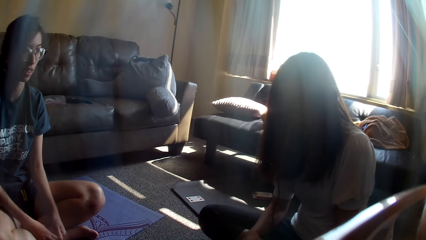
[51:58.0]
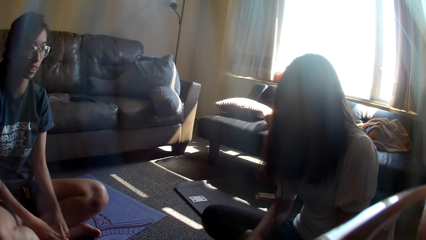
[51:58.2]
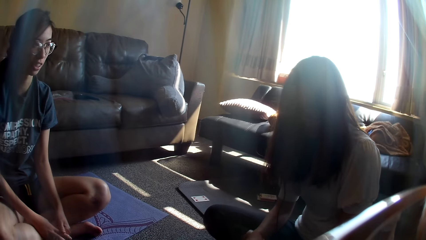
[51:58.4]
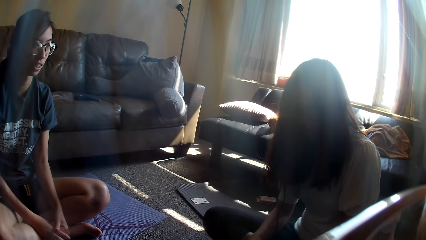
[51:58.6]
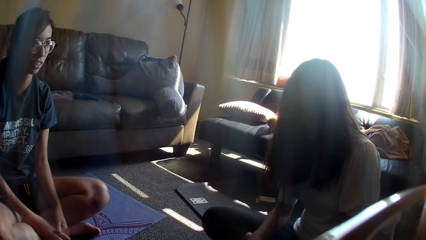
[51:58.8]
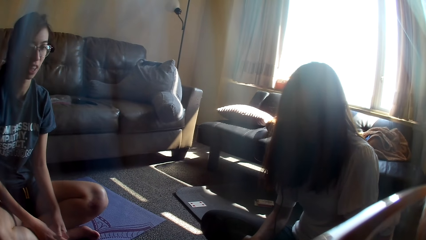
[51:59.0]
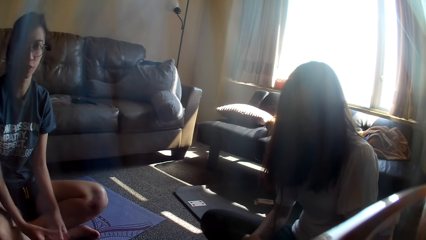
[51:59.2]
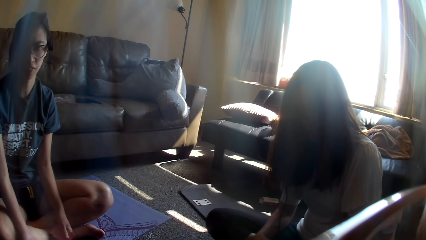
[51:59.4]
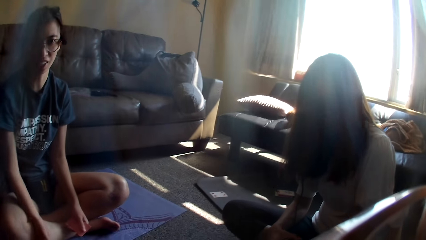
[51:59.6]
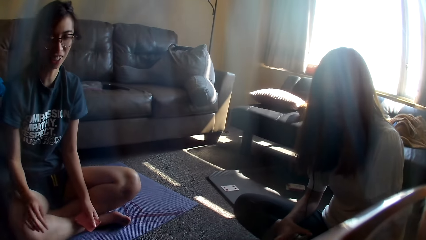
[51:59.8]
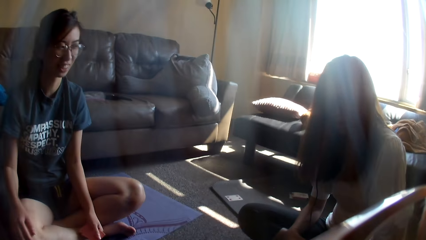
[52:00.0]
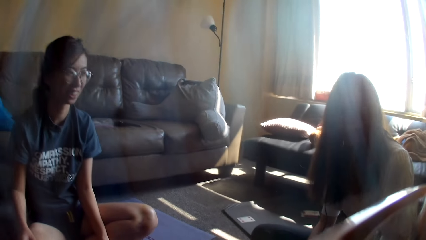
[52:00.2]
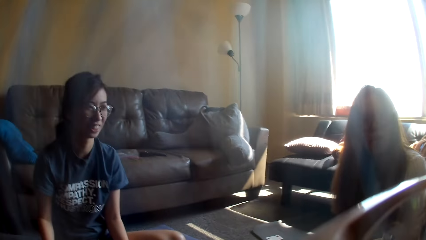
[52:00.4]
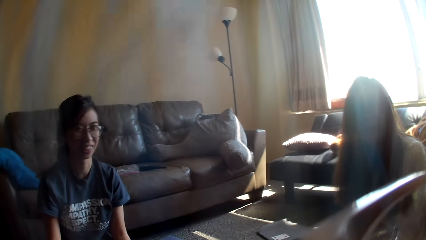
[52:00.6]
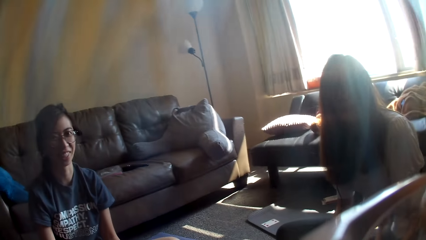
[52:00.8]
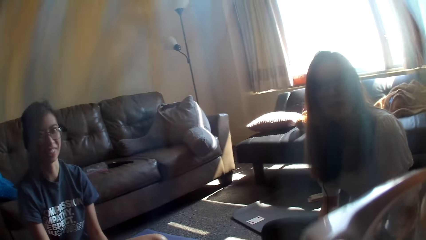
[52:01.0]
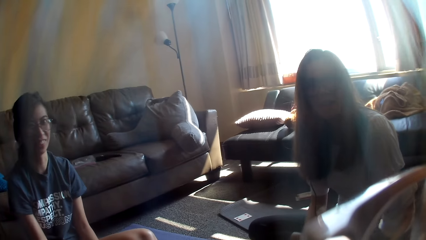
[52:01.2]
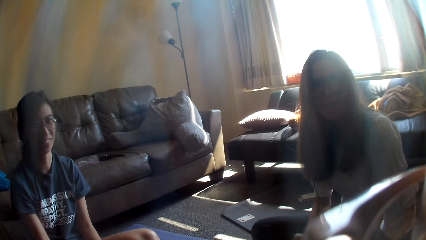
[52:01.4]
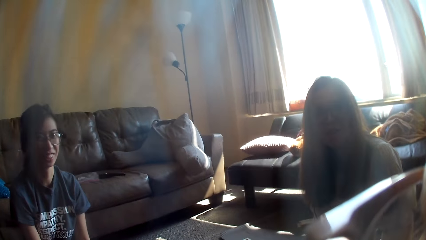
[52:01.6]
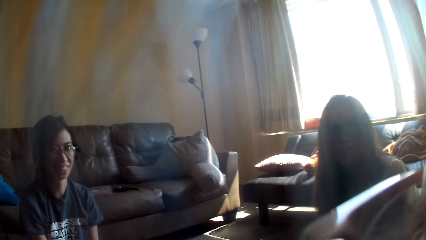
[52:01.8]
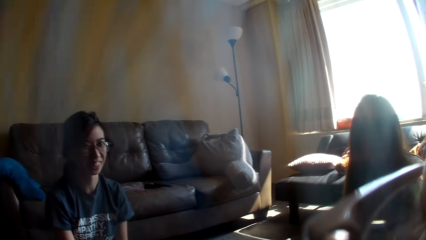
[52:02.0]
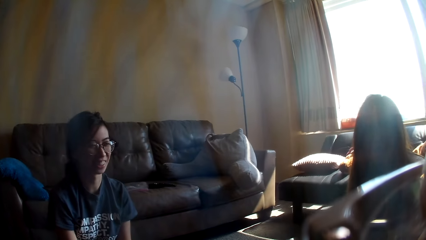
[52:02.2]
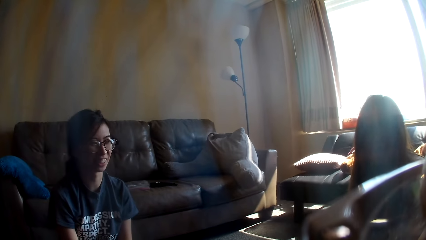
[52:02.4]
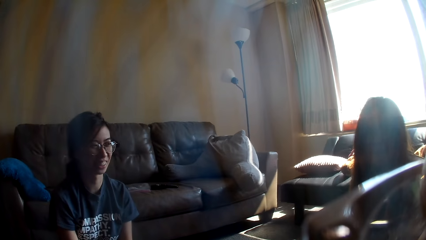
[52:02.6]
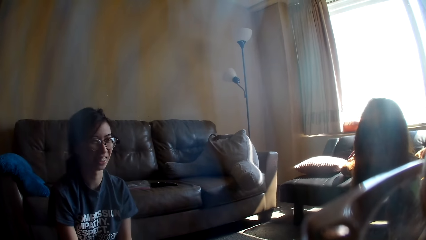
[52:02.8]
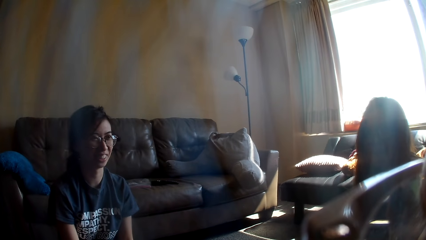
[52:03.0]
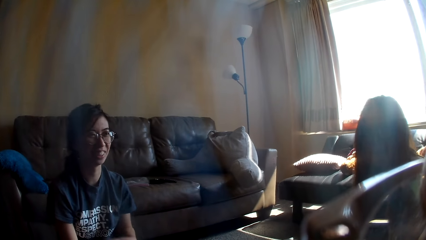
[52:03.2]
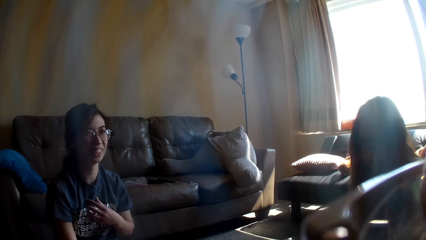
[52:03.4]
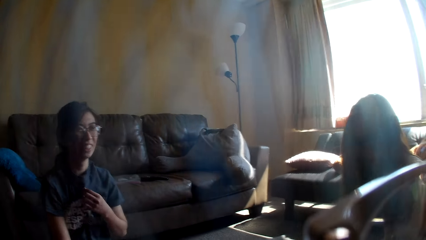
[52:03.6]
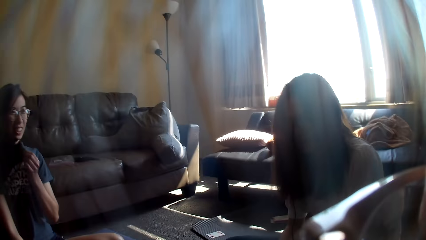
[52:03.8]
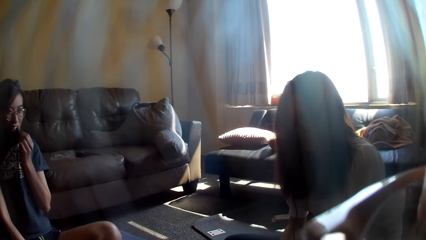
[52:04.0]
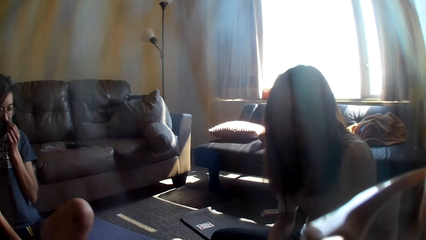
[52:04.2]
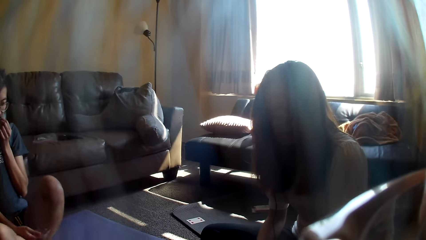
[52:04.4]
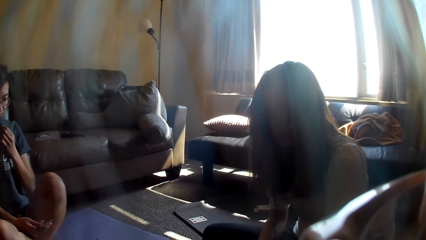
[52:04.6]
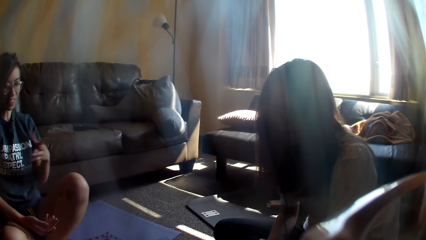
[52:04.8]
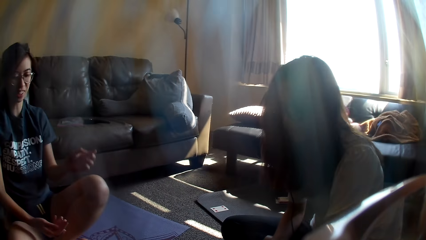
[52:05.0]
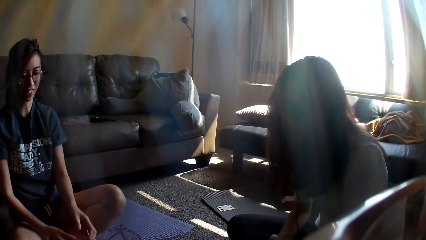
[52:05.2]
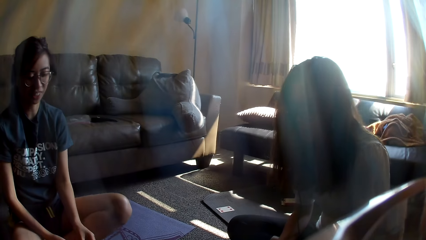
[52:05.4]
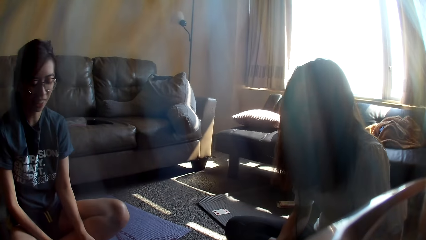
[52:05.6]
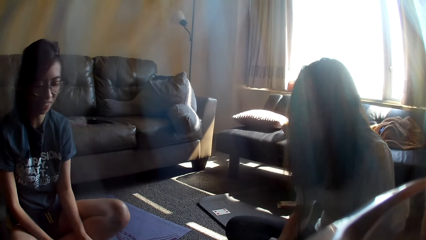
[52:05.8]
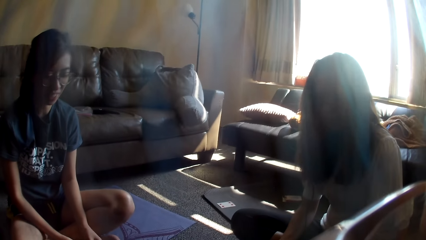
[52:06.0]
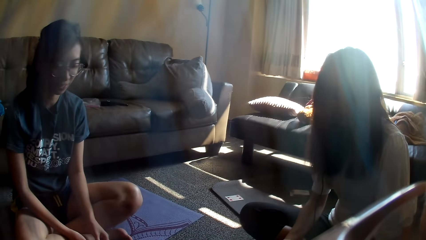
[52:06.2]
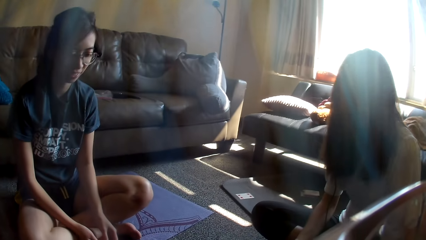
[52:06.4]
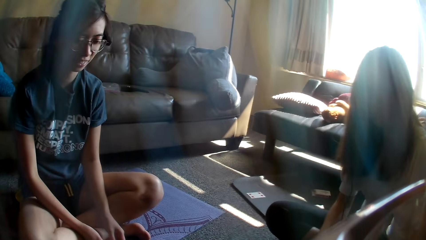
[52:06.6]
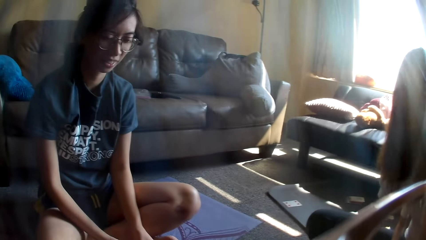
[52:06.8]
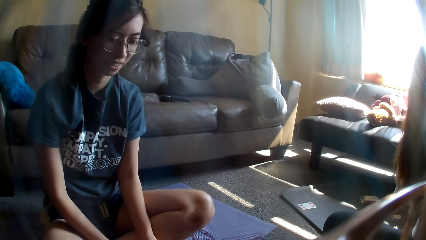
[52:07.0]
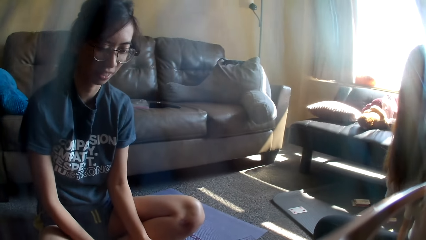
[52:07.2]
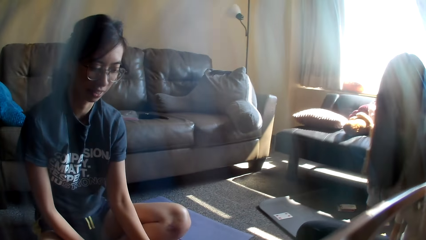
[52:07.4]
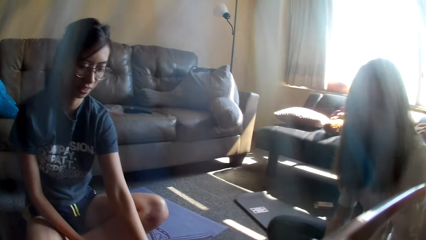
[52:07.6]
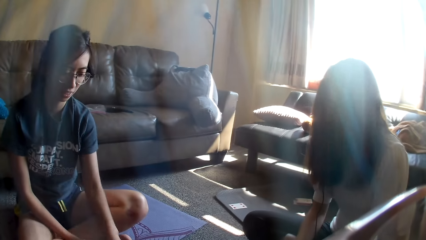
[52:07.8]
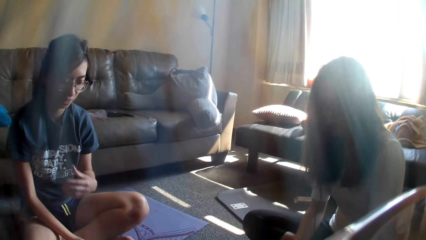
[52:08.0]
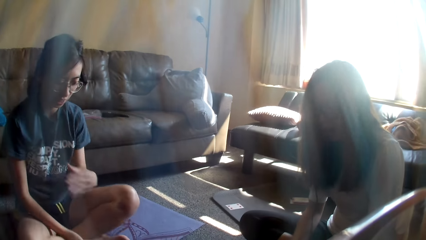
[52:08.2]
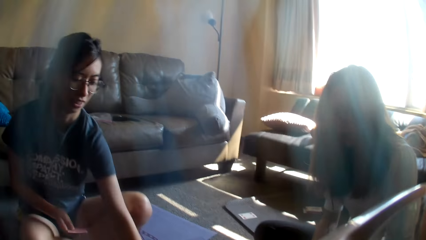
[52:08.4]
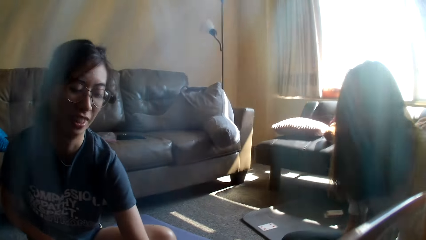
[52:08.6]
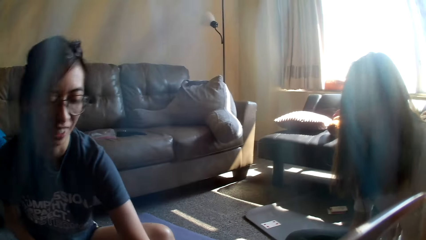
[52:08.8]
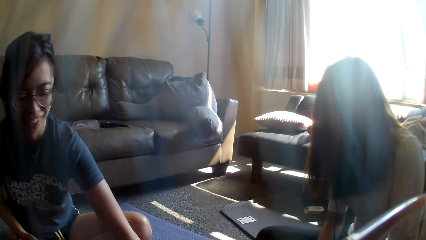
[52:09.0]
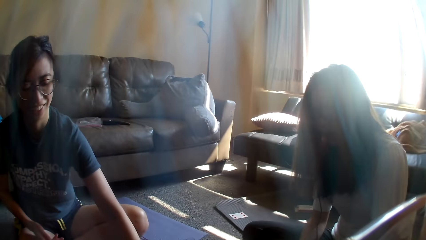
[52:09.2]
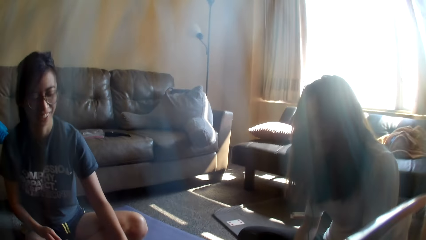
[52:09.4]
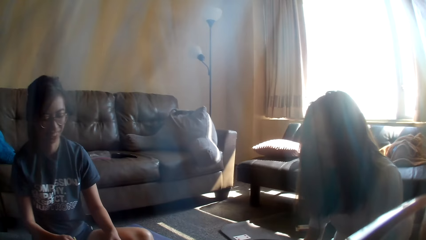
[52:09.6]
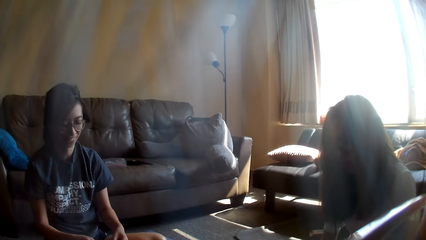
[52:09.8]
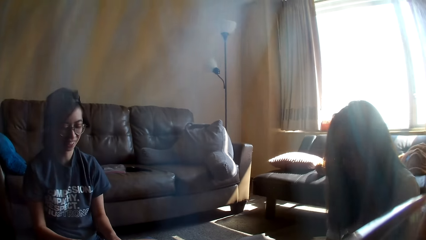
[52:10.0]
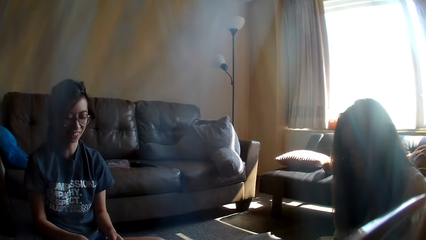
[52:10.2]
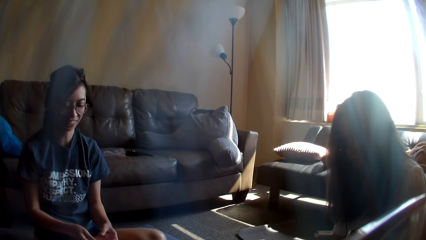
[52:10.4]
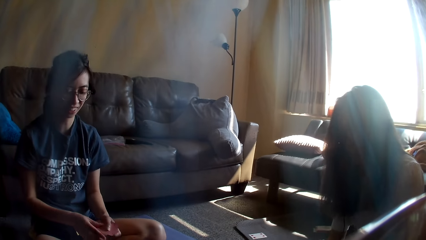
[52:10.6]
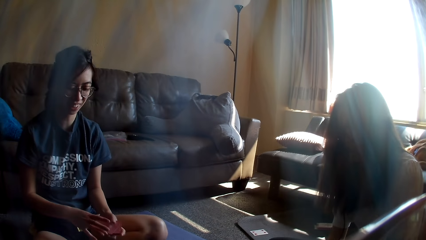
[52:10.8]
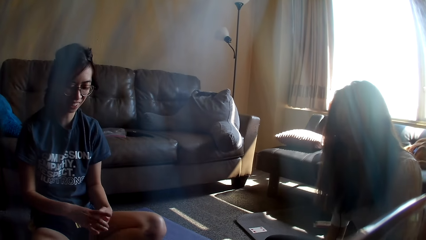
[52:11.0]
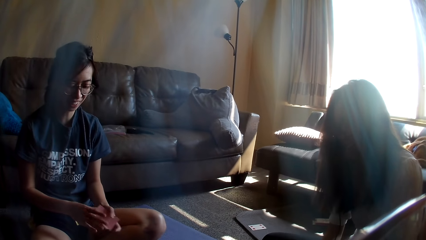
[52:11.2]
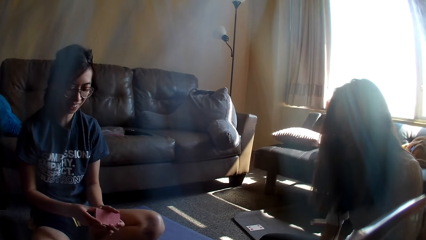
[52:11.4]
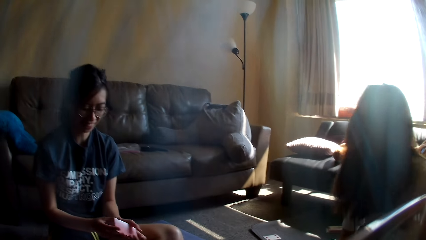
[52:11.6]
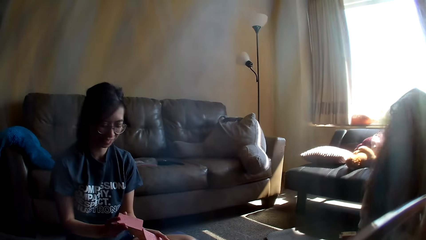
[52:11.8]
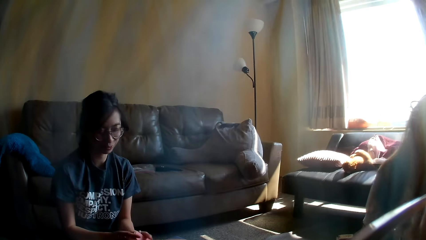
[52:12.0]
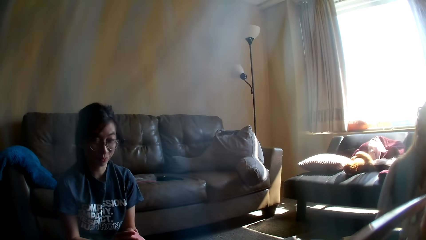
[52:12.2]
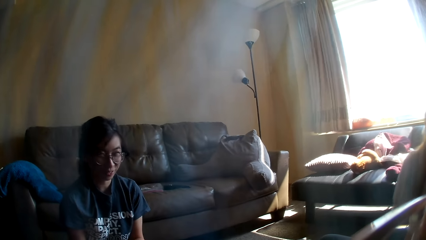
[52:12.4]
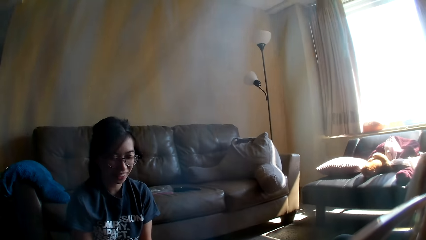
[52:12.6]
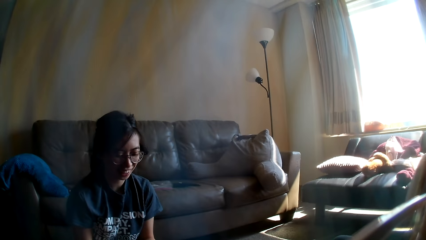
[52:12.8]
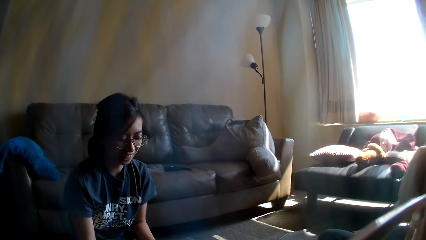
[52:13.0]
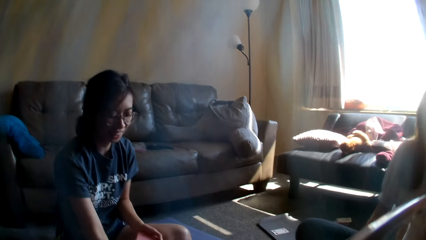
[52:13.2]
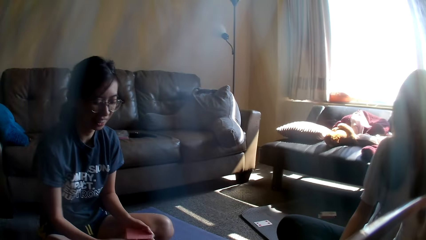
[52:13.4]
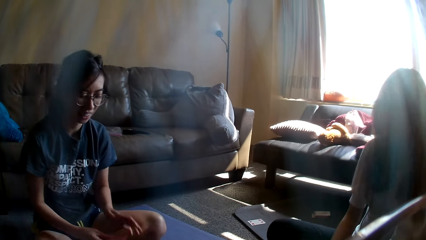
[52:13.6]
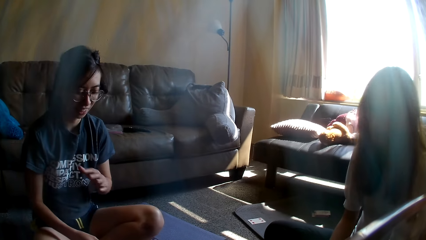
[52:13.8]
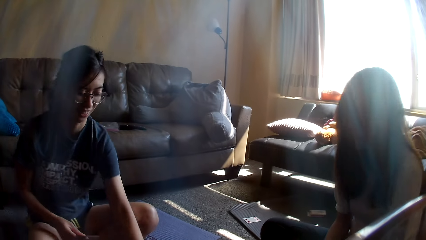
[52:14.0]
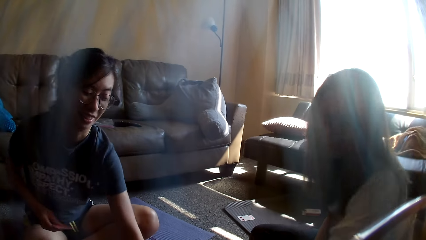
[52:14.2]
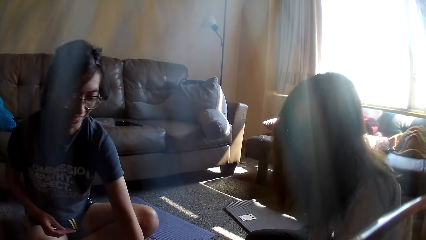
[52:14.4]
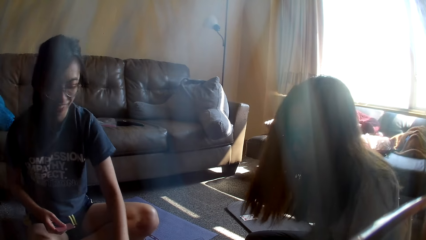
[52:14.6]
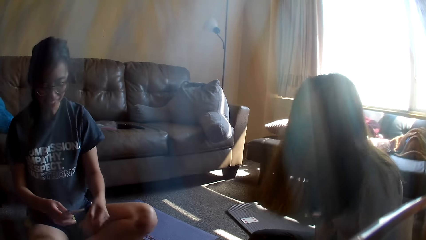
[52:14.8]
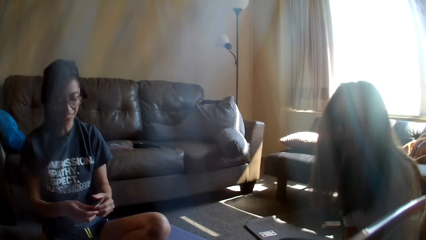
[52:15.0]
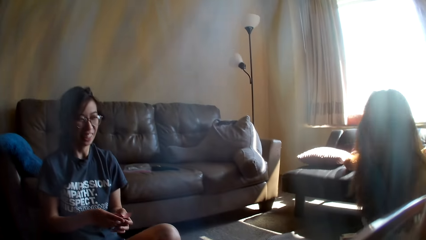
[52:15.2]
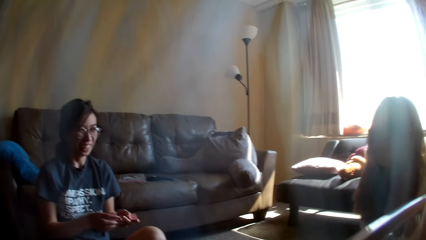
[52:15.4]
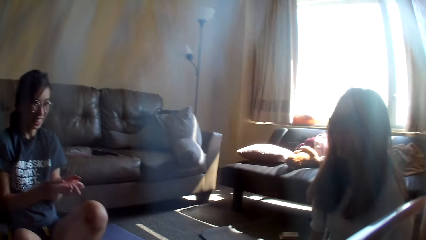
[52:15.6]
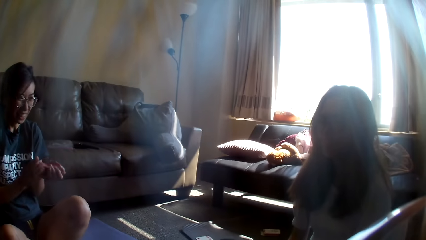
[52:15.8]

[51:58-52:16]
The camera wearer looks around. A lady moves her right hand. She holds her top and covers her mouth with a t-shirt. She holds cards. Another lady moves a hand. The first lady drops a card game. She stretches a hand. She aligns cards, mixes cards, drops the card game and grabs cards. The other lady grabs cards. The first lady stretches a hand and holds cards.
